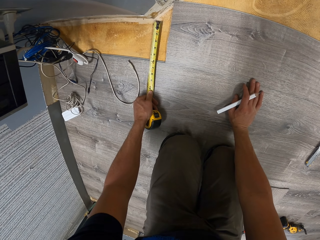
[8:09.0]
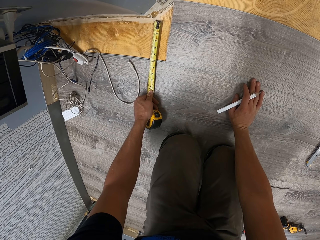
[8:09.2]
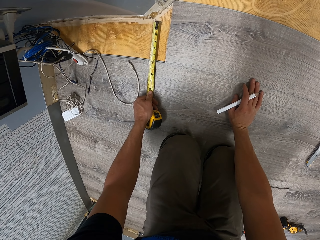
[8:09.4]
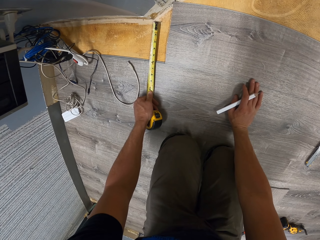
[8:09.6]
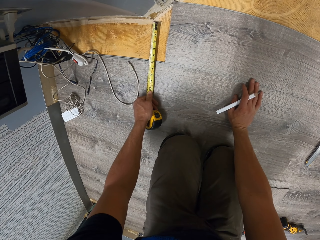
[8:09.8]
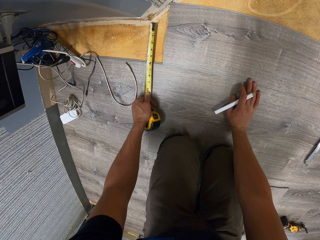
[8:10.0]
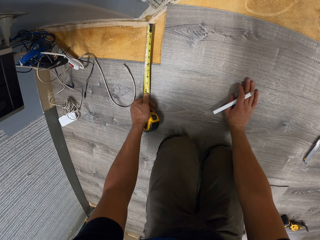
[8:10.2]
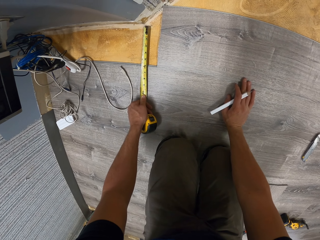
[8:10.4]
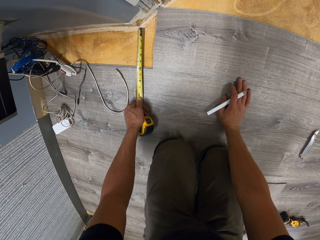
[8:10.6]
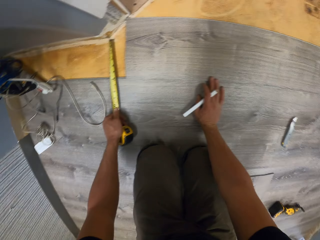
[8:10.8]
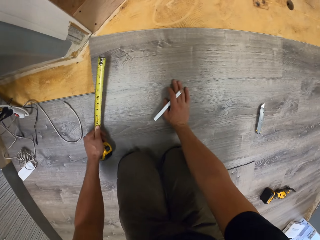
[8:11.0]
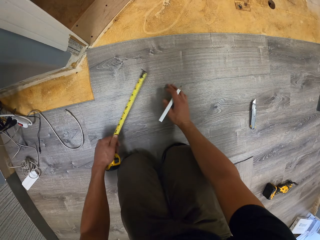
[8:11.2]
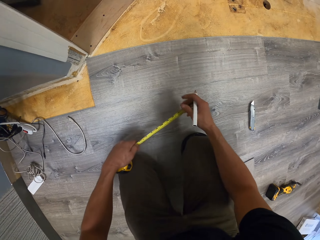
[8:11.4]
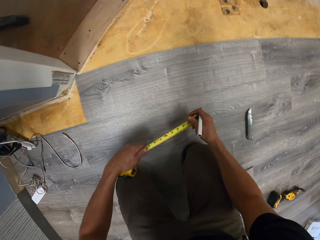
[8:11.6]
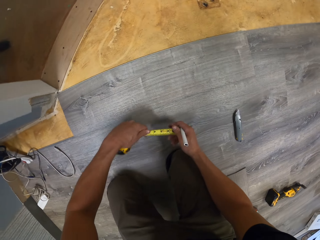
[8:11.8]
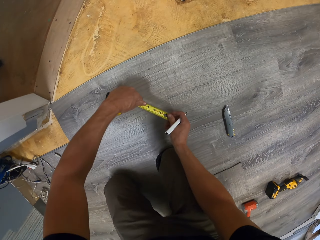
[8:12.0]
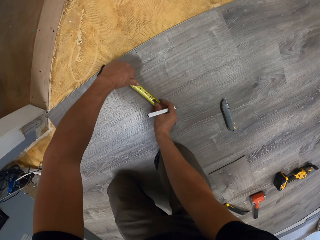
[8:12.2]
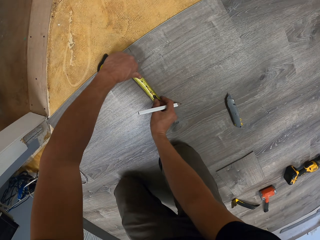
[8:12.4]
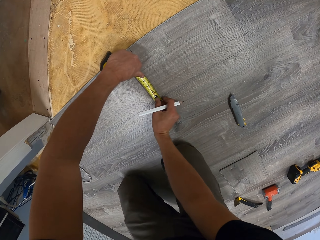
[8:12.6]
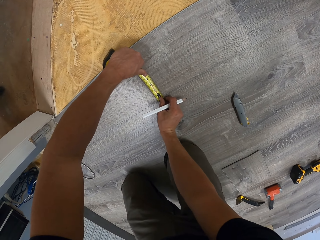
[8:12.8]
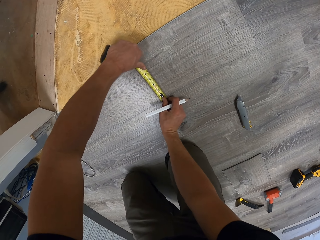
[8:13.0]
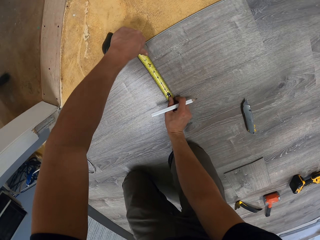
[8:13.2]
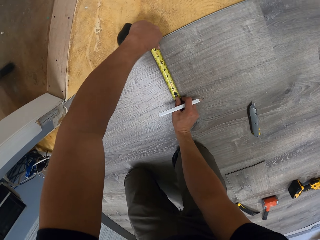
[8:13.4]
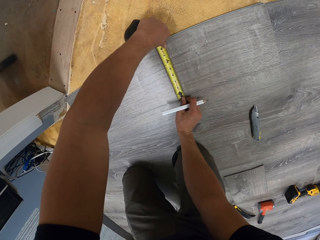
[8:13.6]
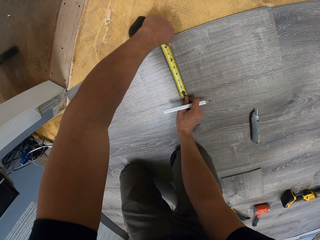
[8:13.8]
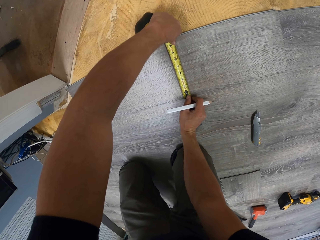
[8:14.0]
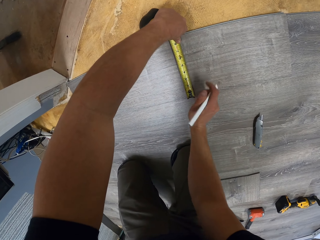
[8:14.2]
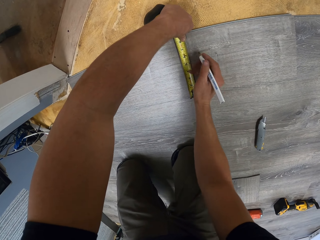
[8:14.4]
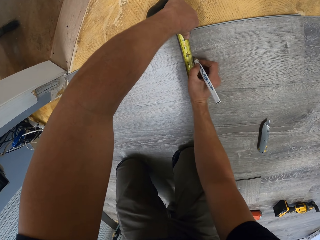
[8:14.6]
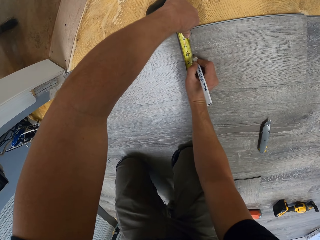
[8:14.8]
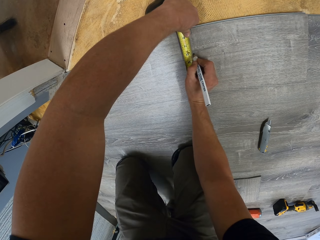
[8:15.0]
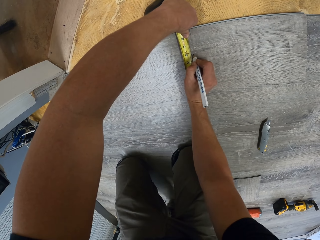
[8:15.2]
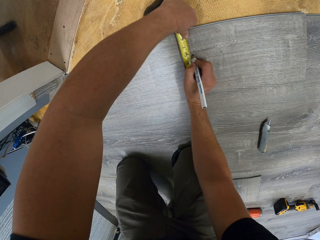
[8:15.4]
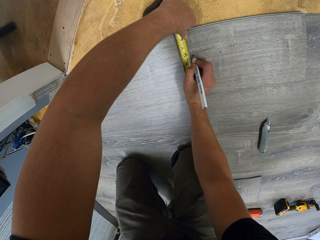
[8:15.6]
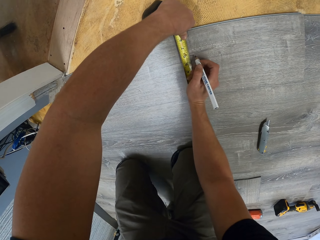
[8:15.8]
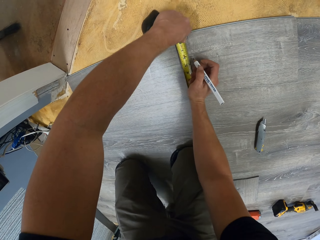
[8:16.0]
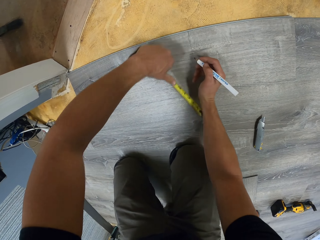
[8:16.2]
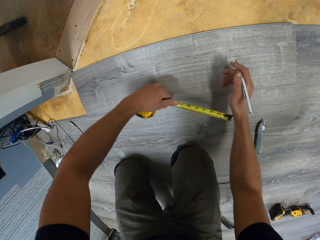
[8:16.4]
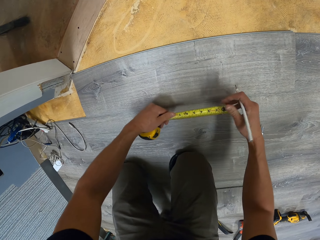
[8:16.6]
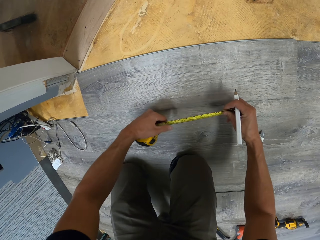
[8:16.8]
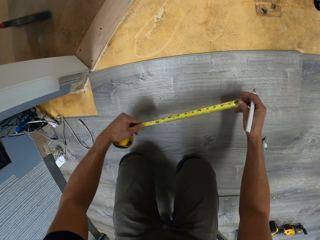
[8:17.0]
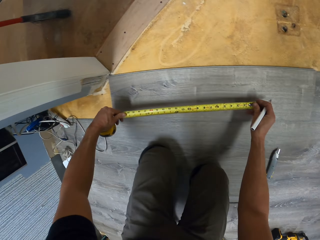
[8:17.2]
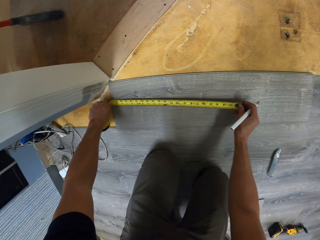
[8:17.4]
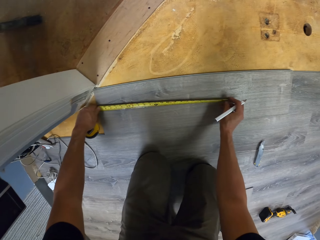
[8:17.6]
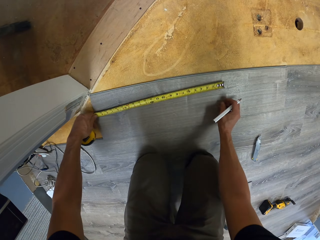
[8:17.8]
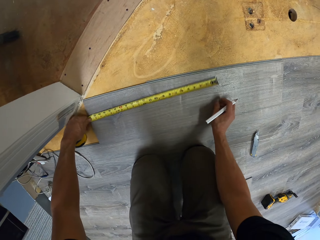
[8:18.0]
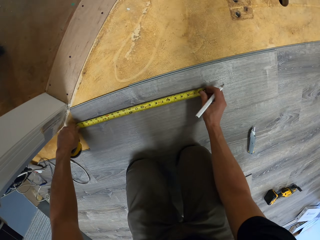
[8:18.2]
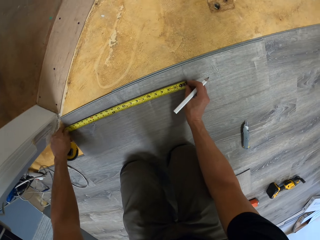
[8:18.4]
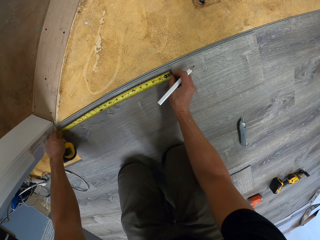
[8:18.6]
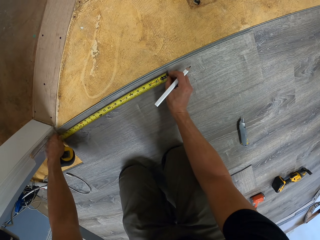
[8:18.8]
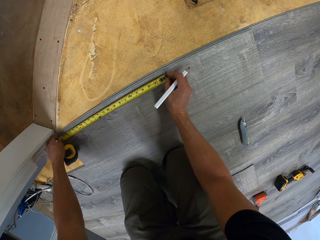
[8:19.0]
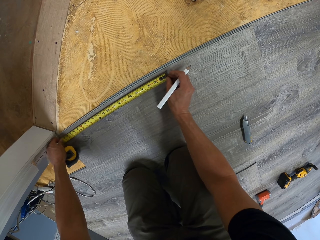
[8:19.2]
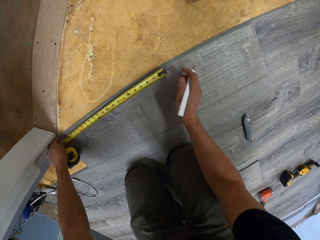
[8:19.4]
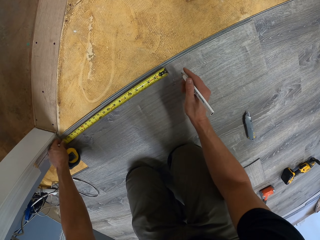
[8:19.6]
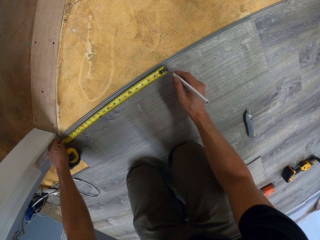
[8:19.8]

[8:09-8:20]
The camera wearer folds the tape measure with the right hand. They measure the vinyl flooring with the tape measure. They mark the vinyl flooring with a pencil. They pull the tape measure. They measure the vinyl flooring with the tape measure.

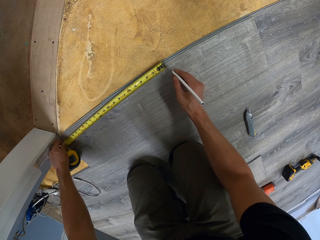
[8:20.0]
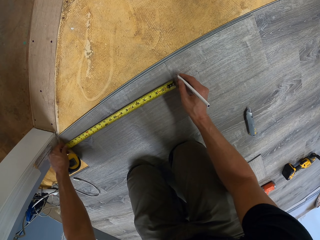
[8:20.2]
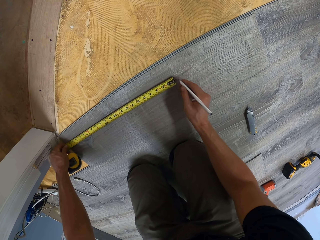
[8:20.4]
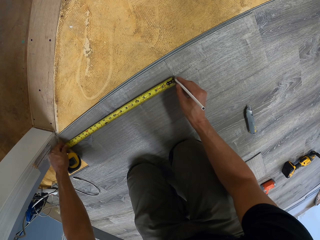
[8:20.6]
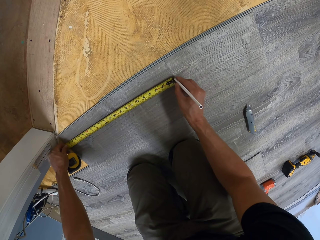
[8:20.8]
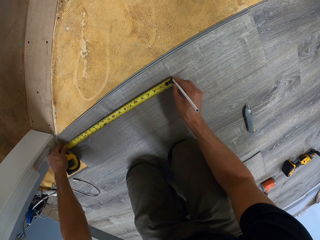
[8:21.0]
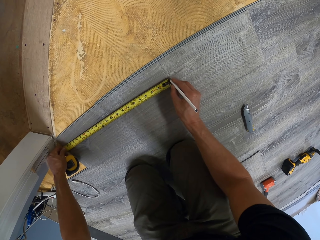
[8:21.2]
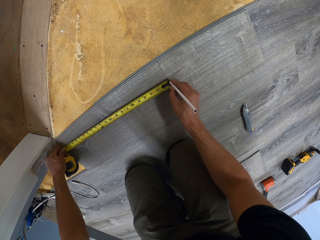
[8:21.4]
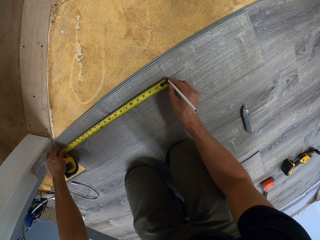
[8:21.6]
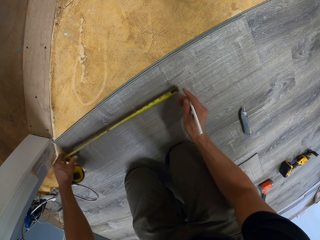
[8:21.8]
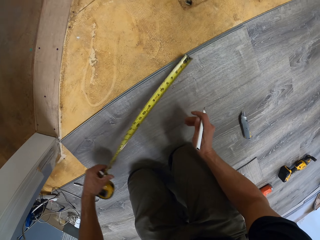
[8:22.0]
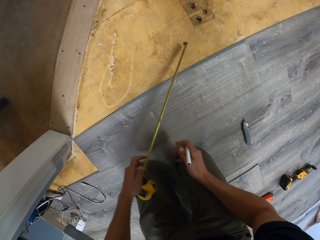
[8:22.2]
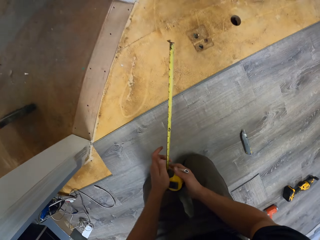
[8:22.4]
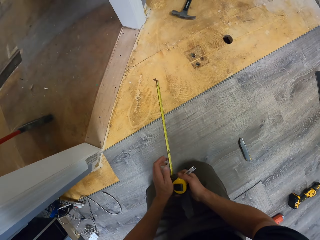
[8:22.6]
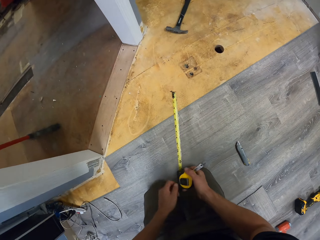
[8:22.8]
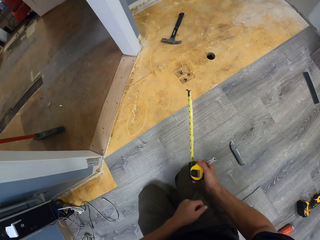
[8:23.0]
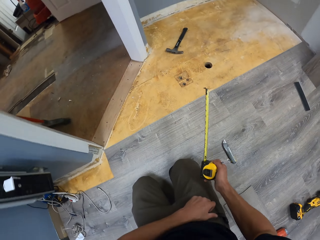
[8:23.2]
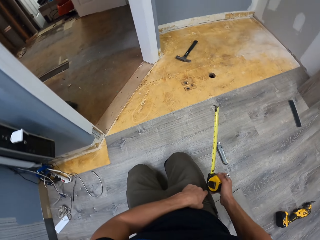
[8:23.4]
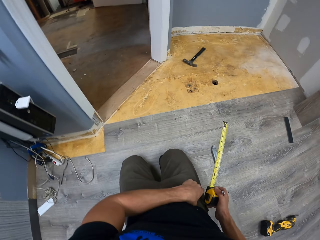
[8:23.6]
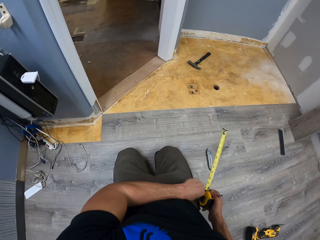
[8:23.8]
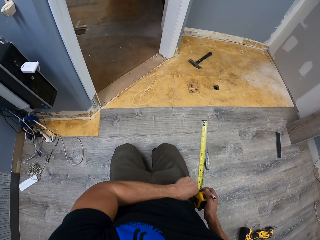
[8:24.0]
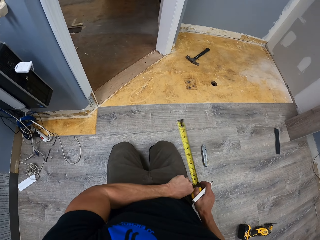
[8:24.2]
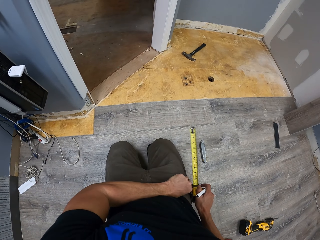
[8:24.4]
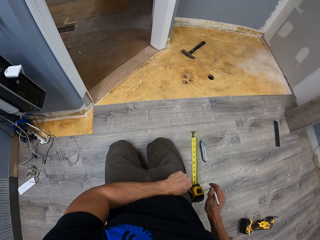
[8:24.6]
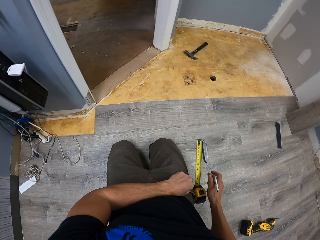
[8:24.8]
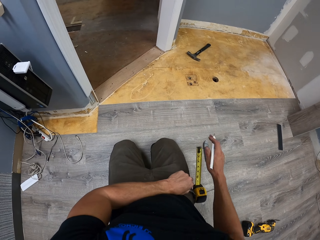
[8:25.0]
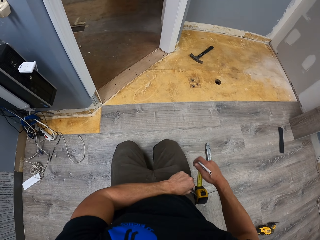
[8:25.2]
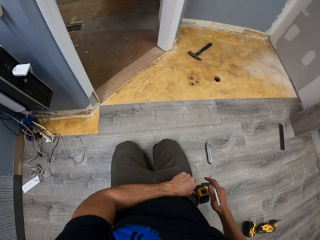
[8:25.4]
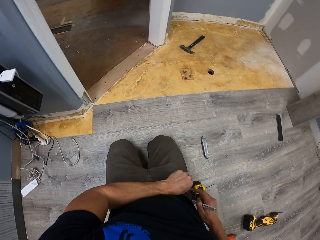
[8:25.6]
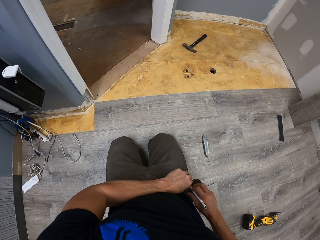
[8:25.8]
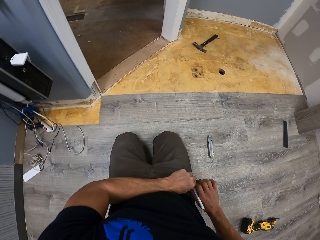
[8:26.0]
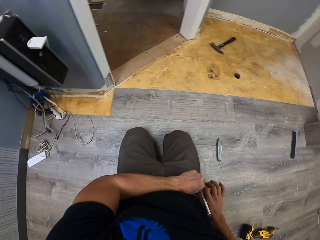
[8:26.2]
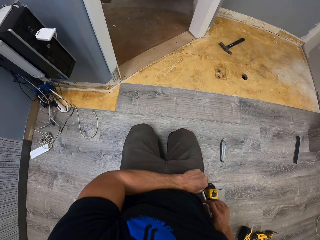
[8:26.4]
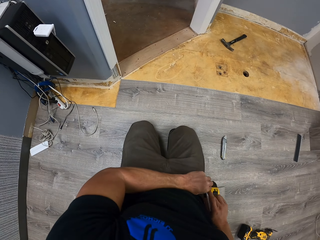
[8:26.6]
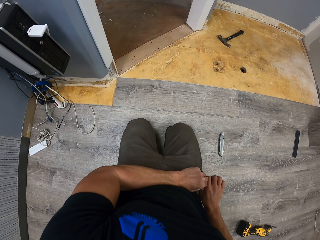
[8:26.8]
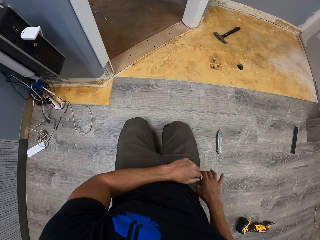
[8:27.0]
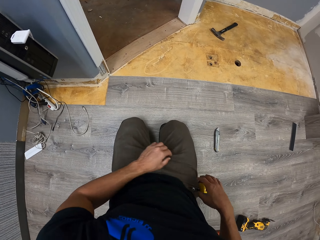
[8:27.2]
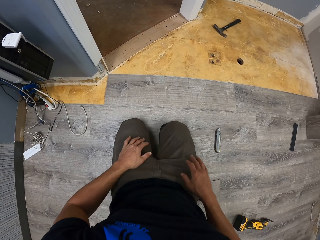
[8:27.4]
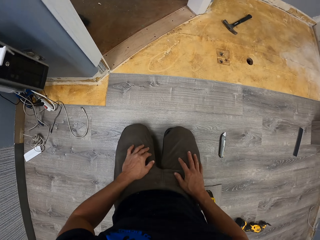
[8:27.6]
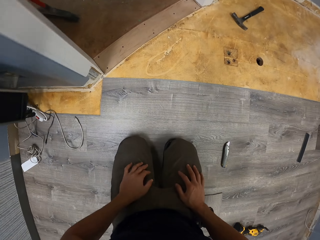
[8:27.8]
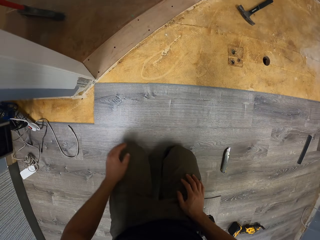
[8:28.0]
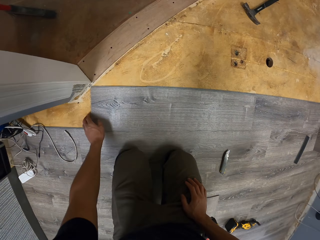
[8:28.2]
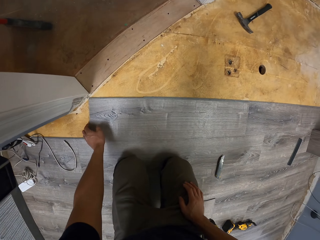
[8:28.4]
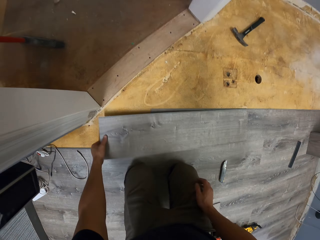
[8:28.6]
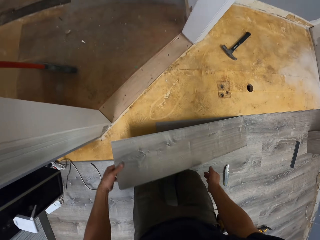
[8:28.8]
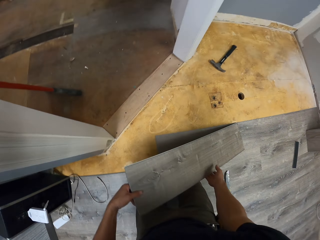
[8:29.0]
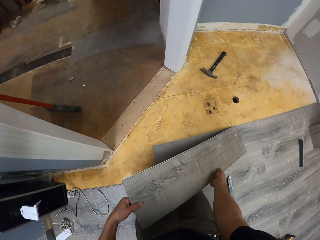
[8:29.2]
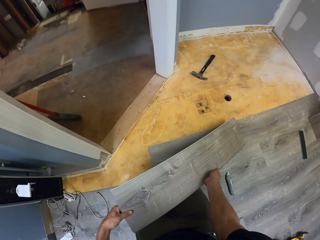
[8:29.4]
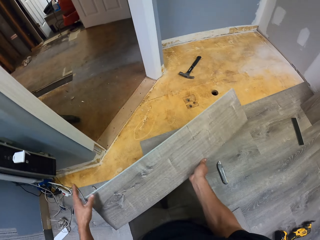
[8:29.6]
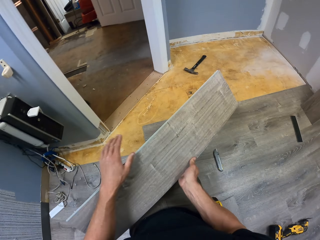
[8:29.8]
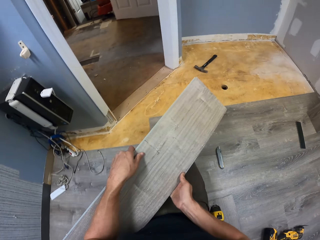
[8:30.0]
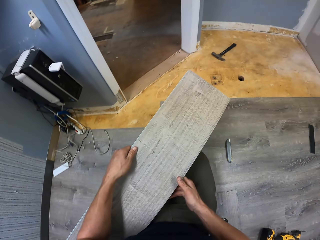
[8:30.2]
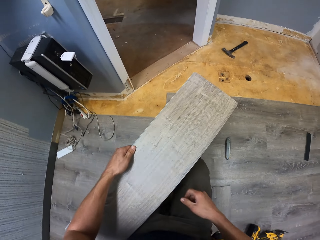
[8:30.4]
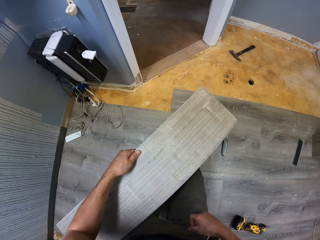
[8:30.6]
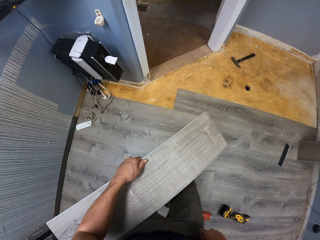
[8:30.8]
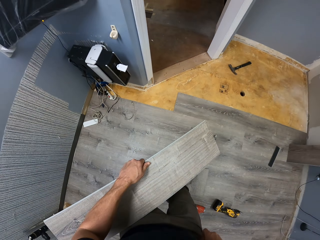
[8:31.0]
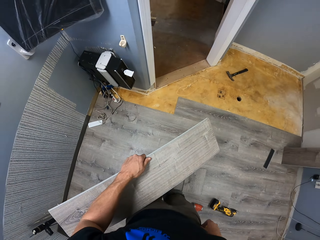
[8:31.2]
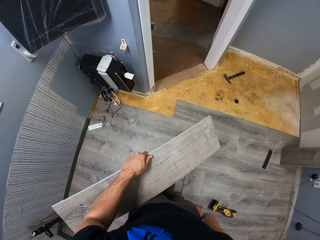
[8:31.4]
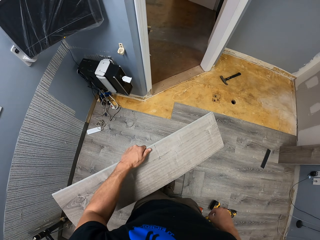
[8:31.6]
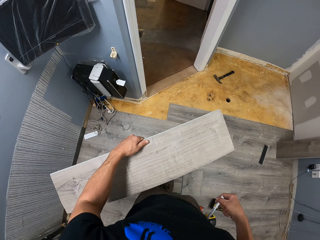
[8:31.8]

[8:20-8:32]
The camera wearer marks the wood tile or vinyl flooring with a pencil or marker. They exchange the tape measure to the right hand. They put the tape measure on the pocket. They stare at the tape measure. They push the tape measure. They put the marker in the pocket. They look around. They pick up the vinyl flooring with the left hand. They hold the vinyl flooring with the hands. They look around. They stand. They remove the pencil with the right hand.
